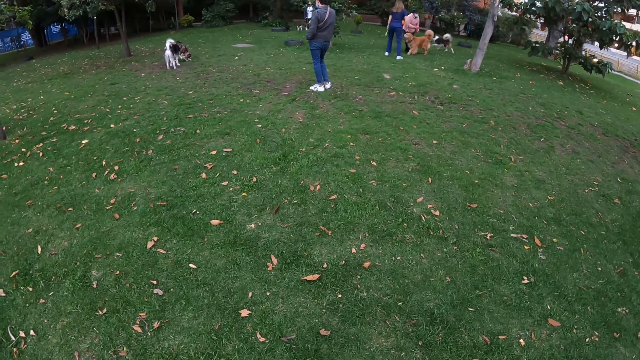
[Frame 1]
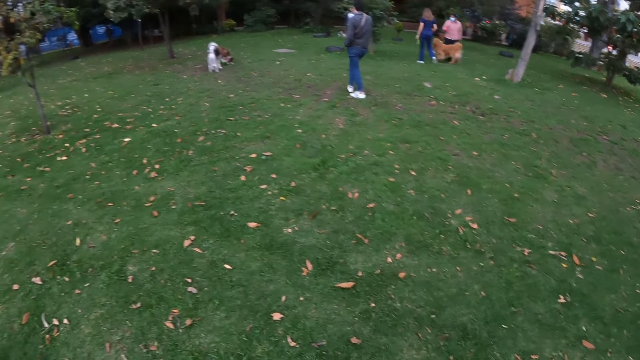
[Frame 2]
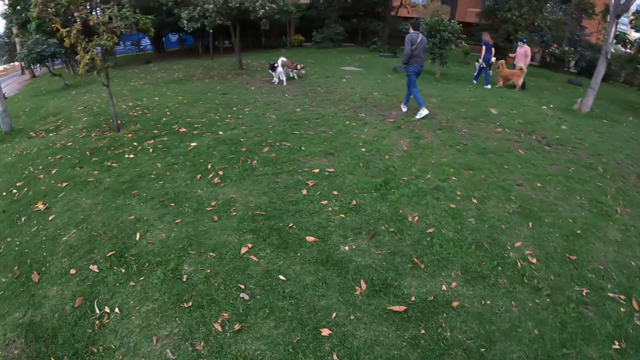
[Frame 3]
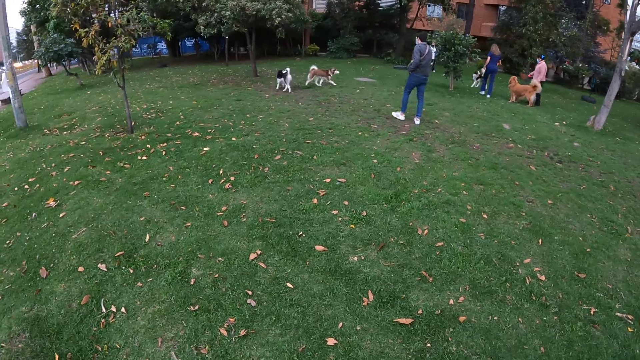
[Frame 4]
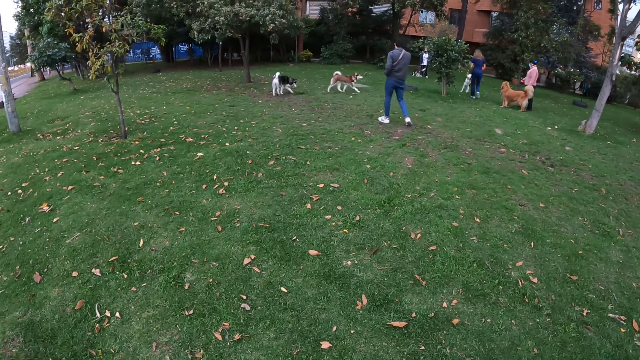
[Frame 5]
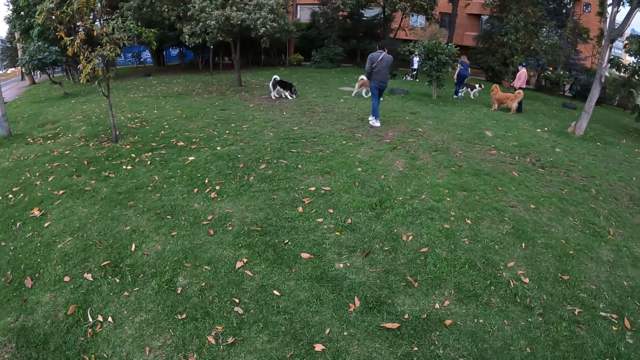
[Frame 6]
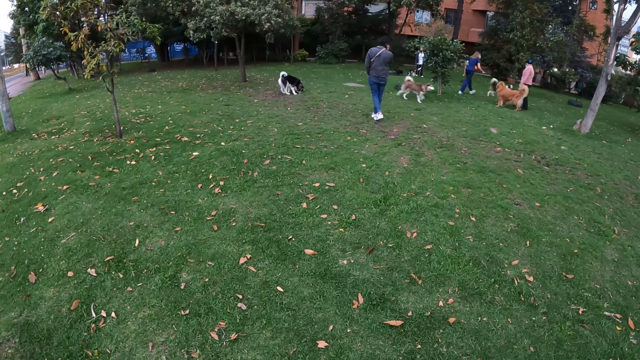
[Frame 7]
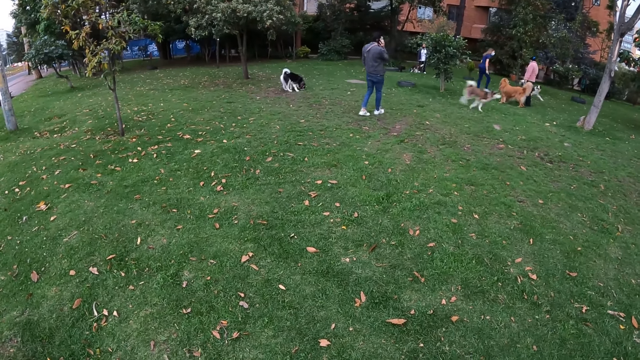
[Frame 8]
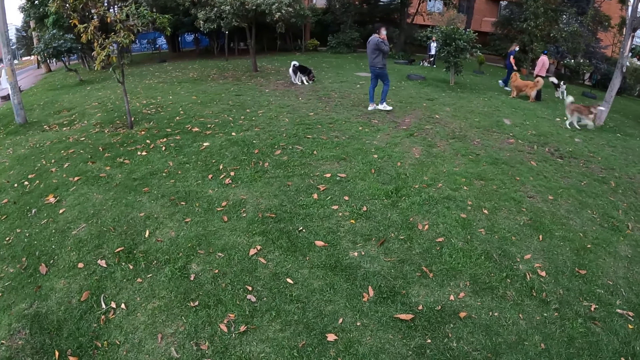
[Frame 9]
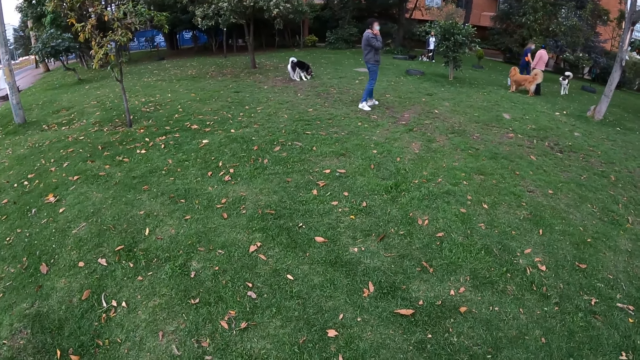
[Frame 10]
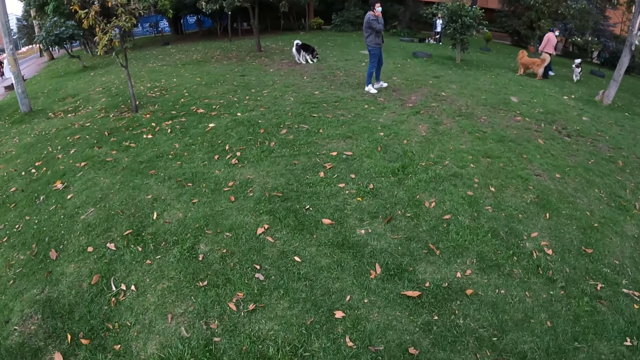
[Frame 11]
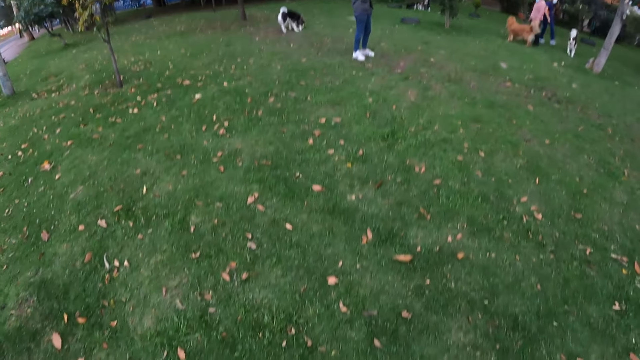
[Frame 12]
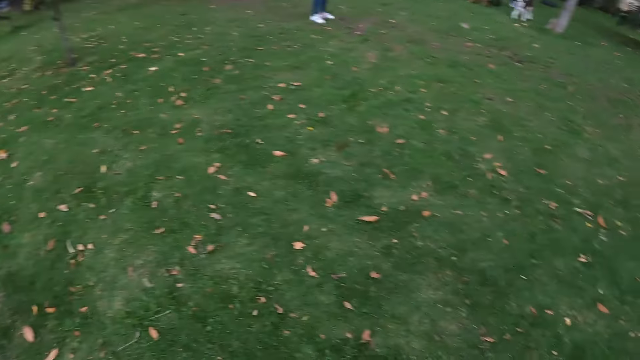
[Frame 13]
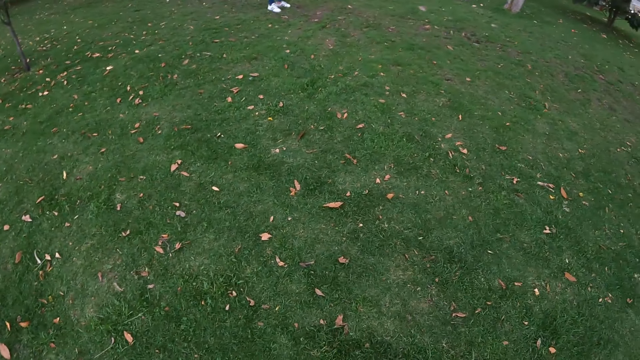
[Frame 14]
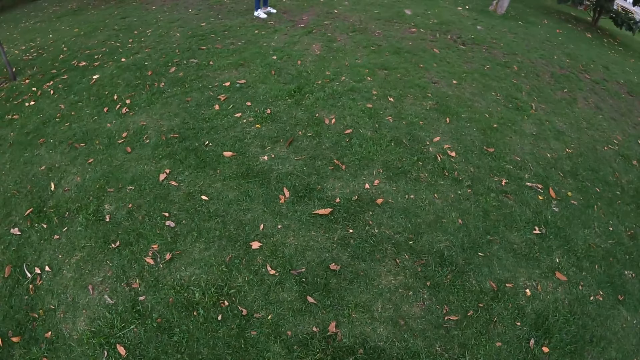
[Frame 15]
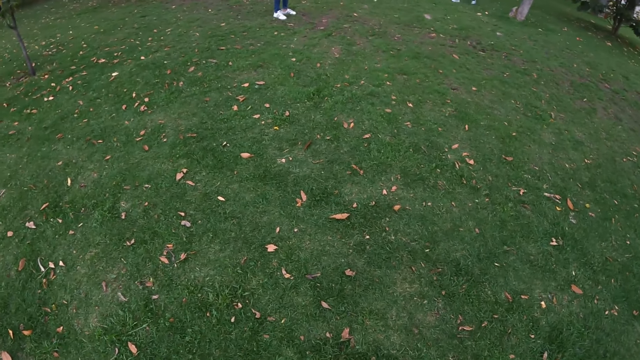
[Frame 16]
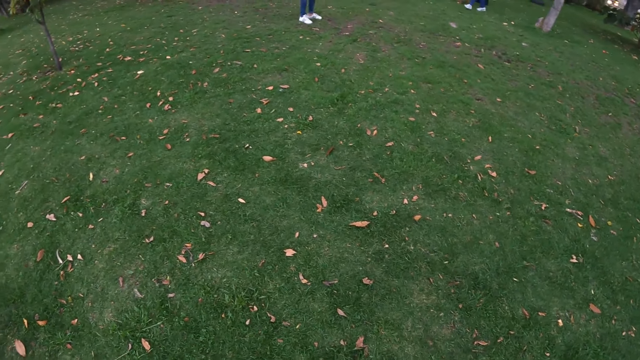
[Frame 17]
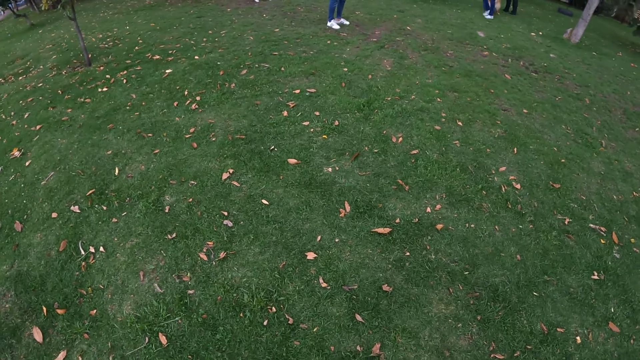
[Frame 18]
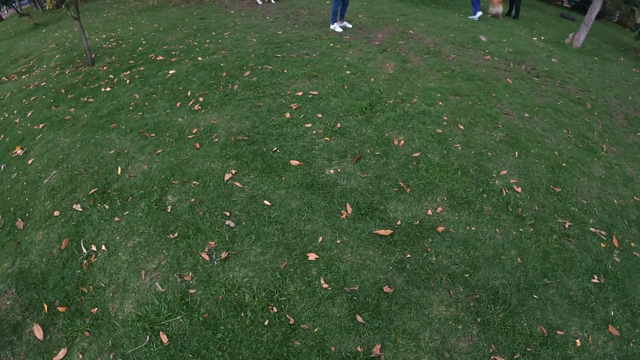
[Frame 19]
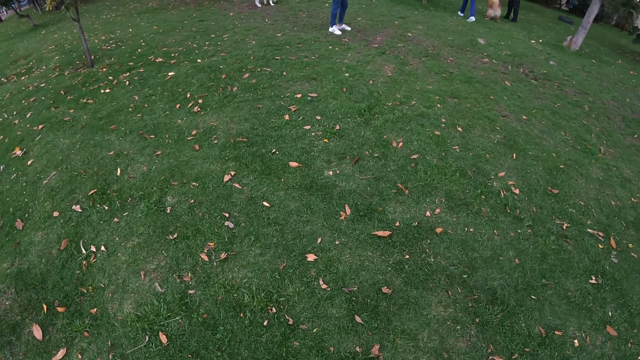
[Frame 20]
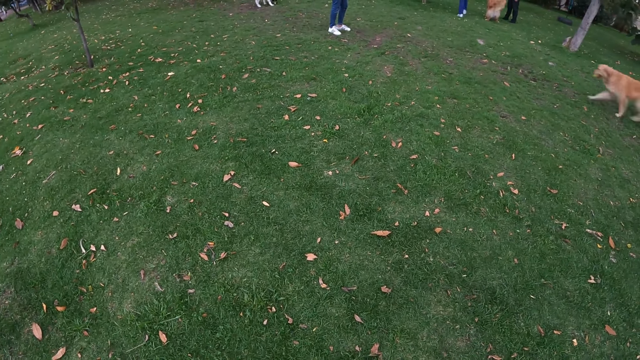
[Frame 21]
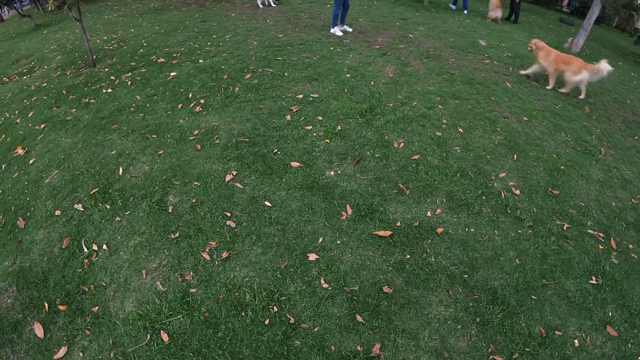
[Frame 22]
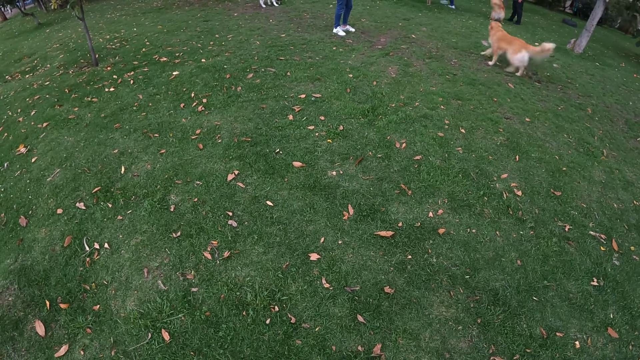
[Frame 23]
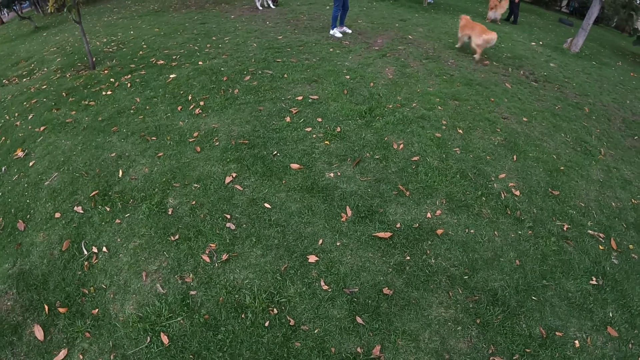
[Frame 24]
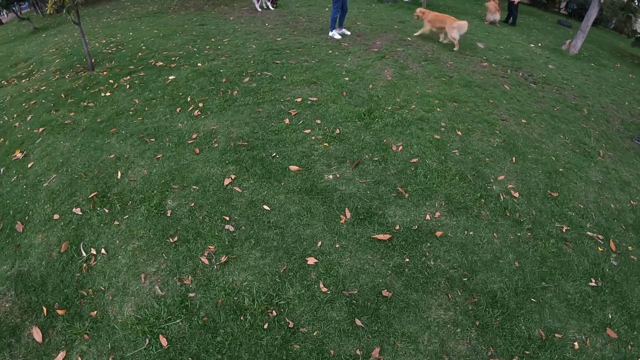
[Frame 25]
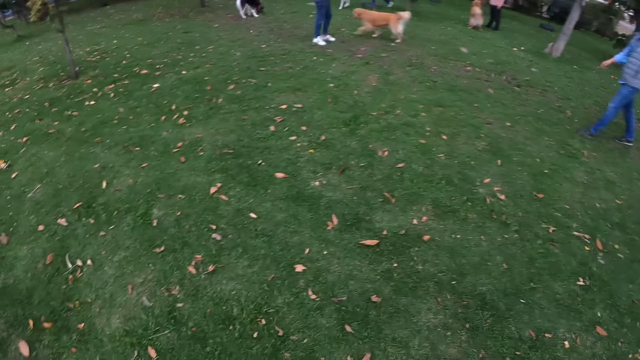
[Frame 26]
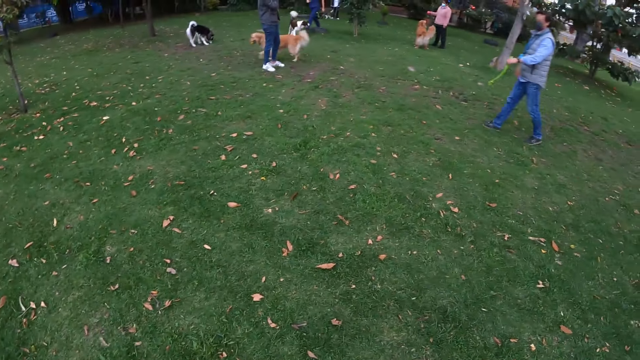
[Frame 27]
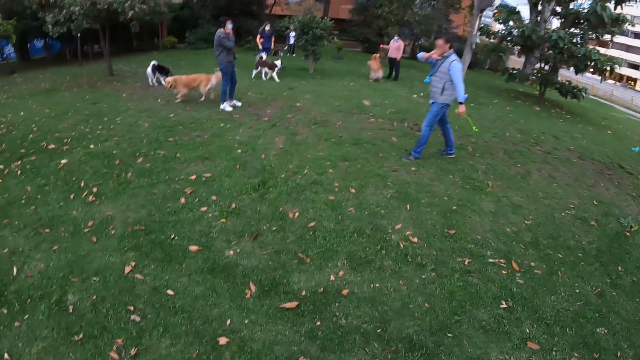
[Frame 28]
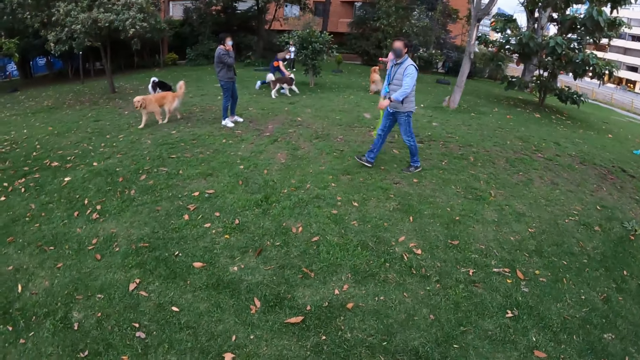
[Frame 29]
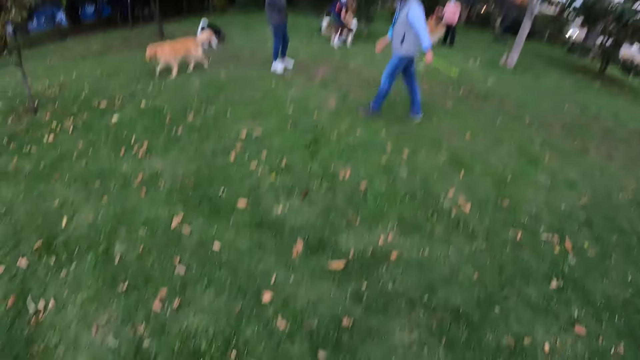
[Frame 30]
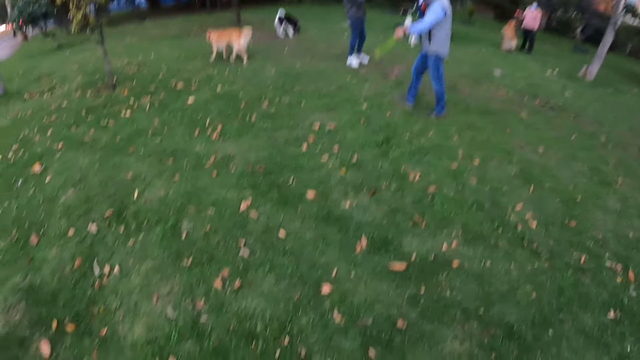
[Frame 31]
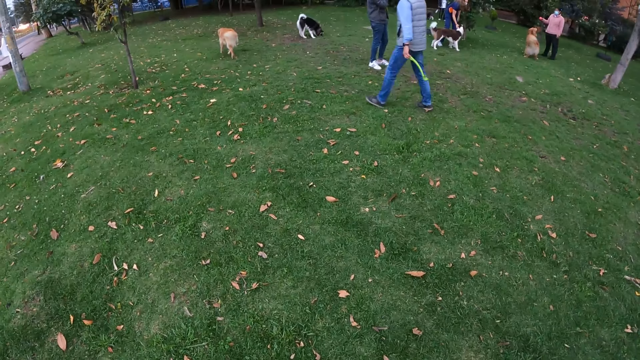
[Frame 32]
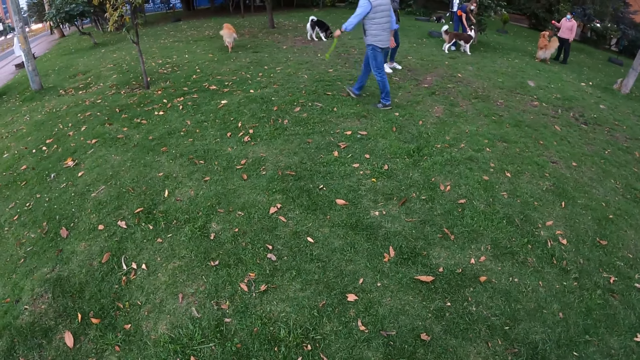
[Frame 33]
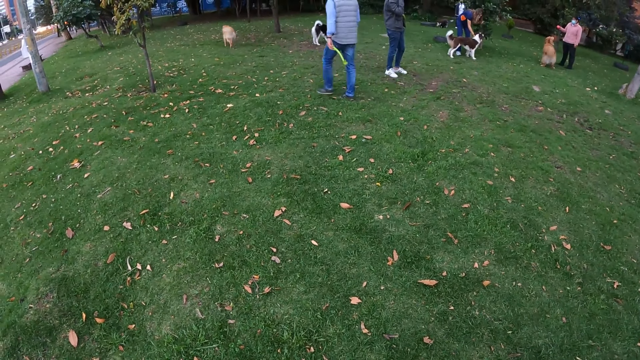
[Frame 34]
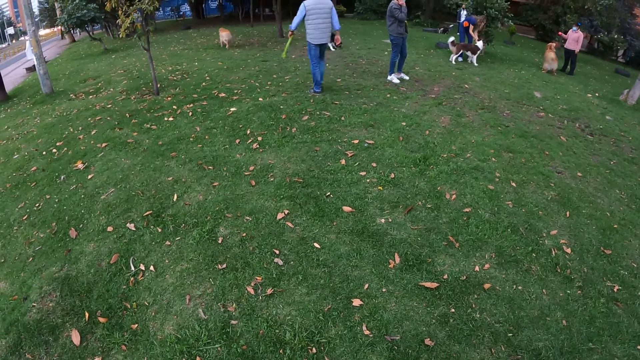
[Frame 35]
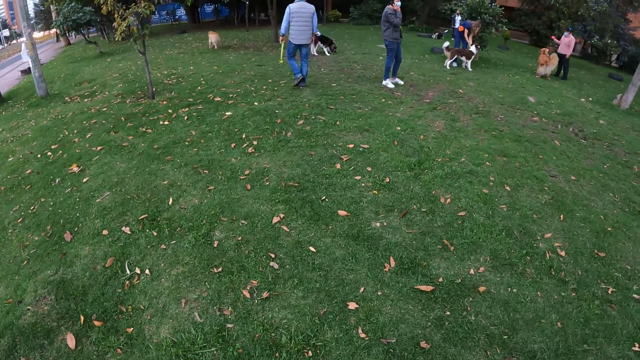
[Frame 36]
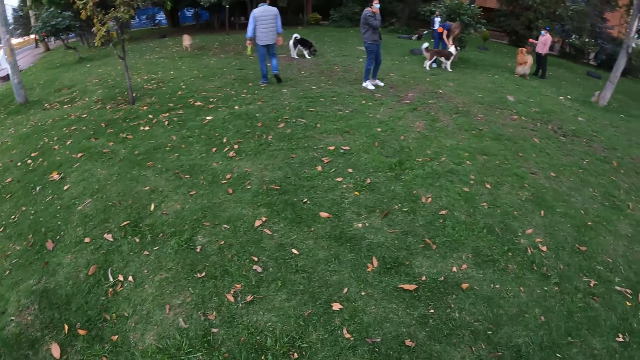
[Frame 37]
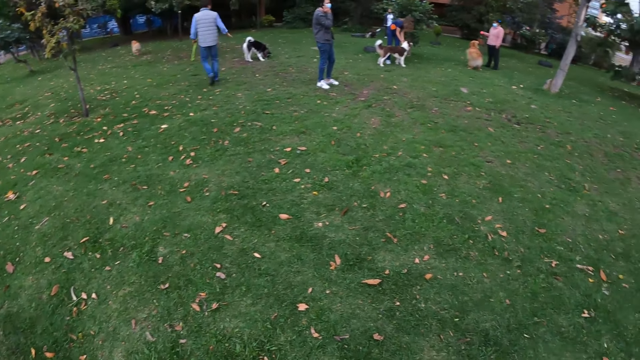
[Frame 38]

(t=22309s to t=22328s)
A man waves at the camera wearer.

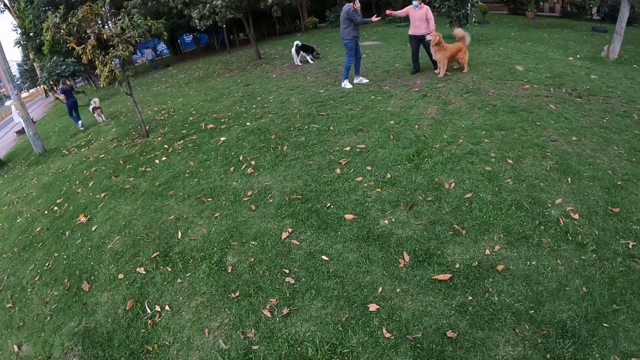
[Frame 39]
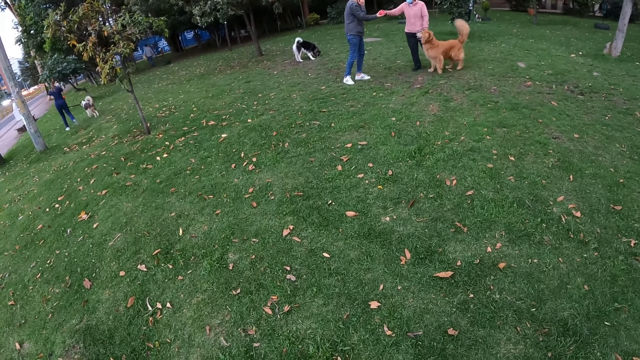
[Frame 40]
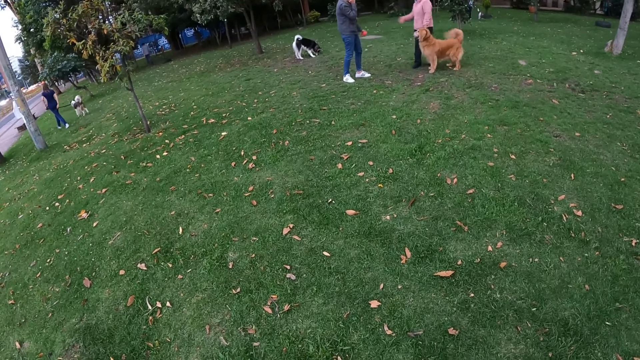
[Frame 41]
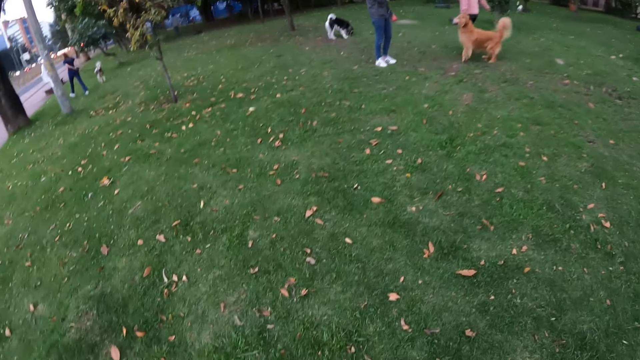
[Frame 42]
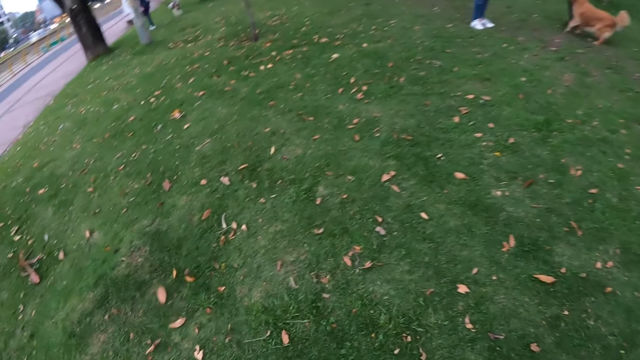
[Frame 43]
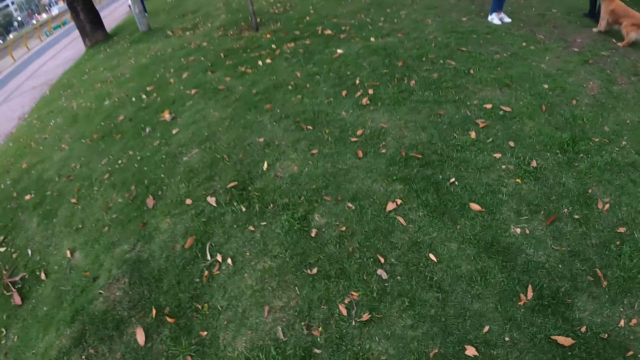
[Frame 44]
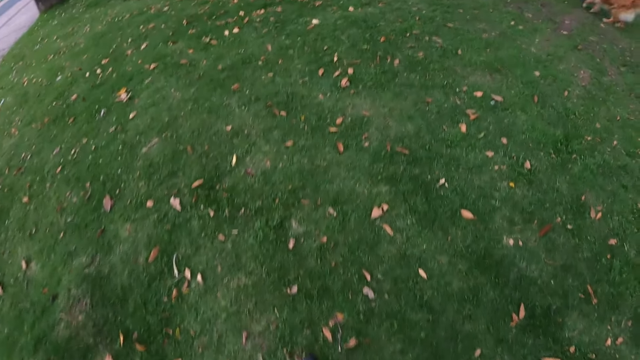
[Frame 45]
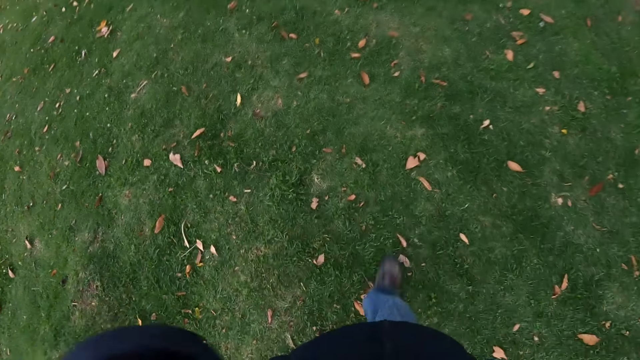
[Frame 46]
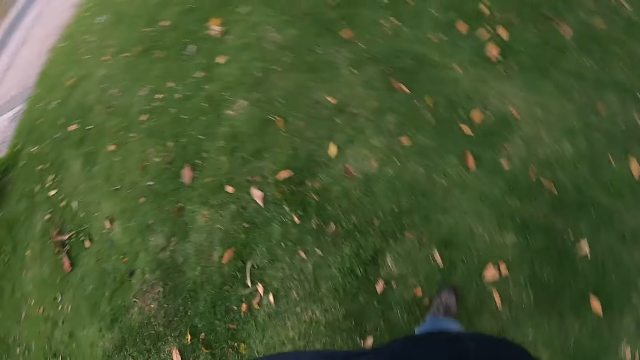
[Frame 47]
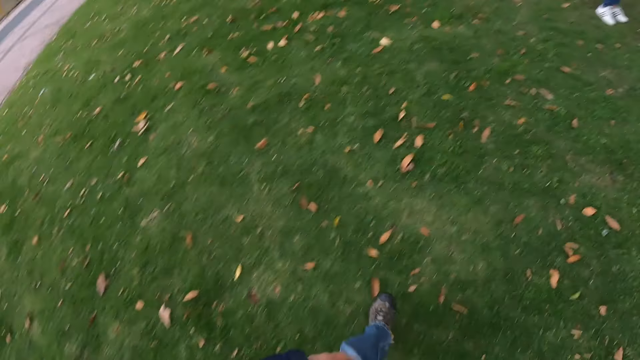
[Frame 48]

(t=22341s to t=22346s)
The camera wearer walks across the park.
